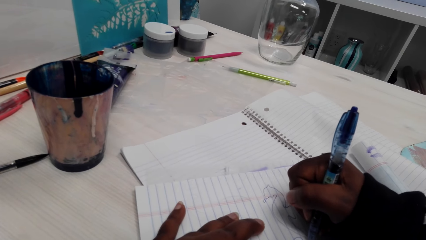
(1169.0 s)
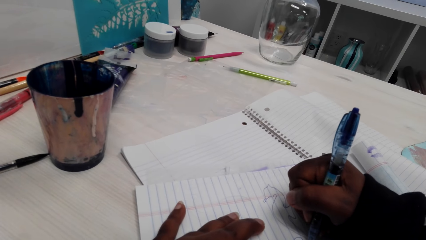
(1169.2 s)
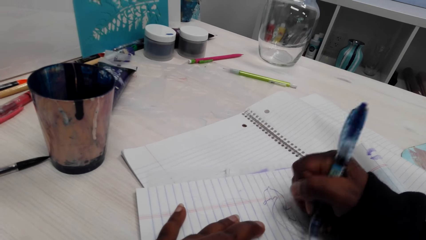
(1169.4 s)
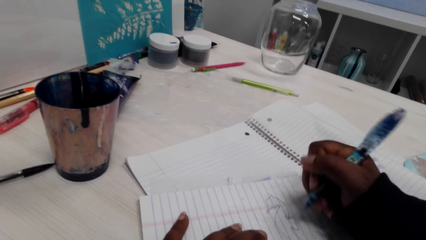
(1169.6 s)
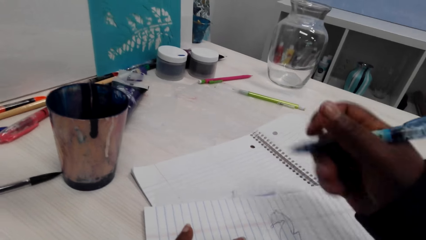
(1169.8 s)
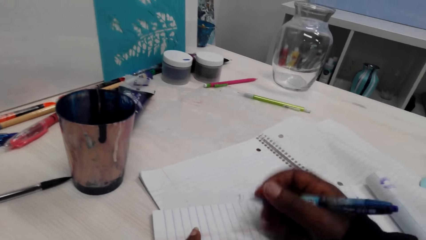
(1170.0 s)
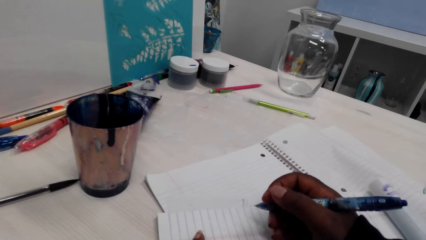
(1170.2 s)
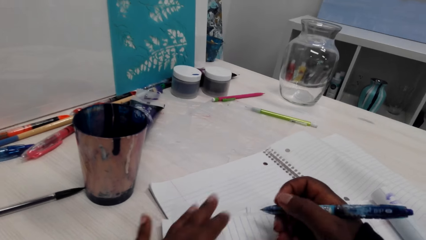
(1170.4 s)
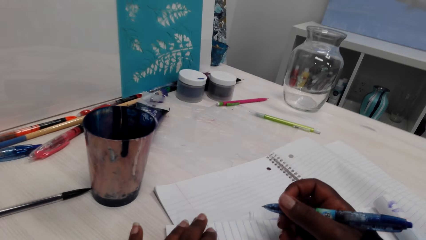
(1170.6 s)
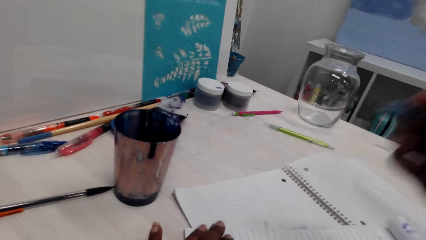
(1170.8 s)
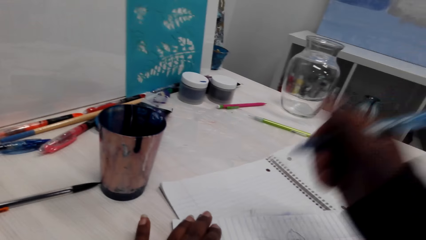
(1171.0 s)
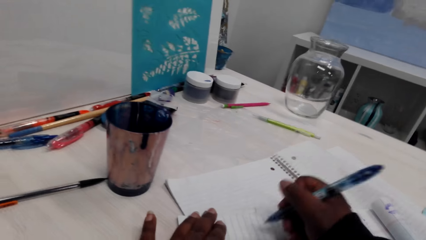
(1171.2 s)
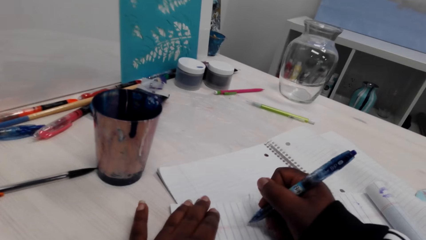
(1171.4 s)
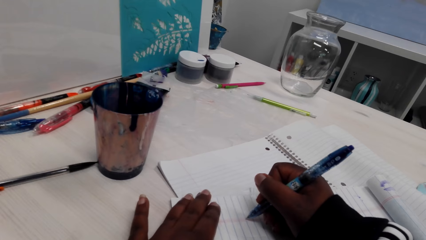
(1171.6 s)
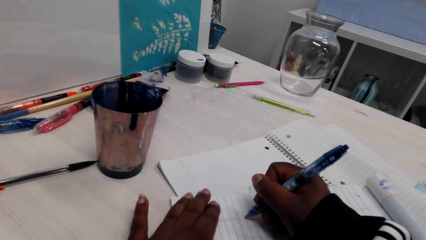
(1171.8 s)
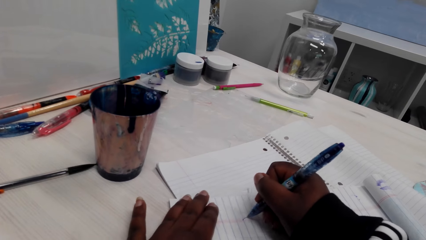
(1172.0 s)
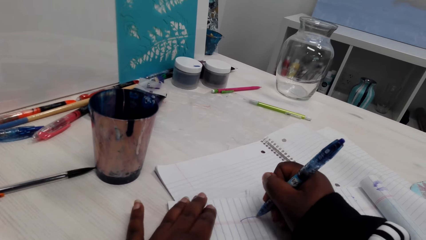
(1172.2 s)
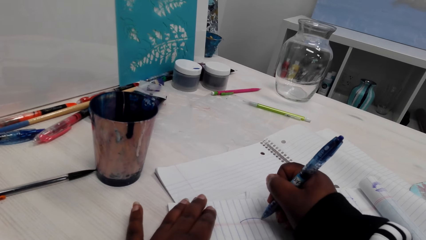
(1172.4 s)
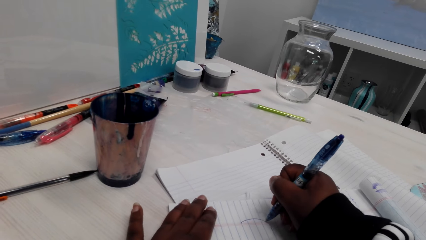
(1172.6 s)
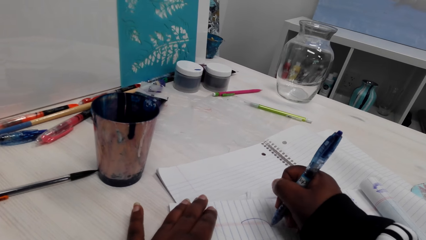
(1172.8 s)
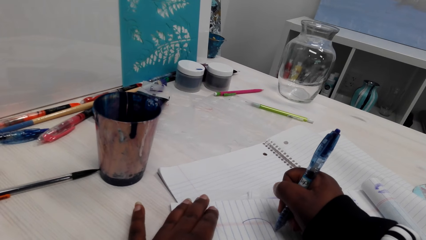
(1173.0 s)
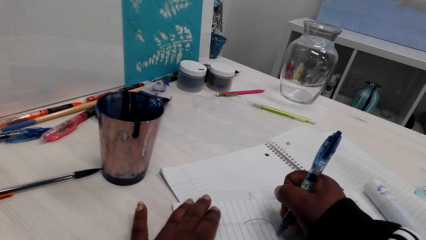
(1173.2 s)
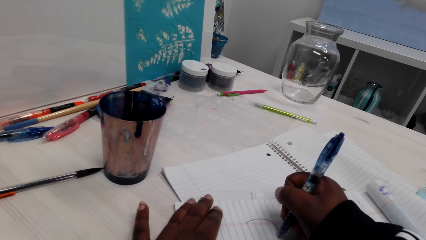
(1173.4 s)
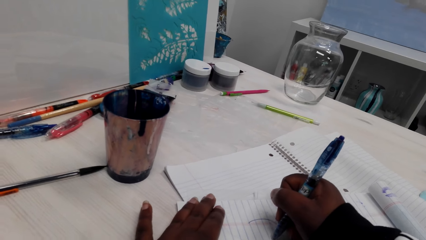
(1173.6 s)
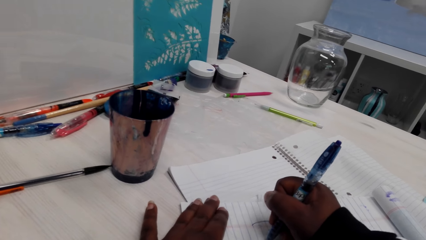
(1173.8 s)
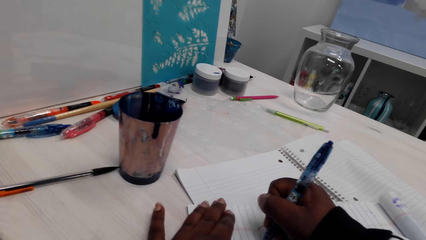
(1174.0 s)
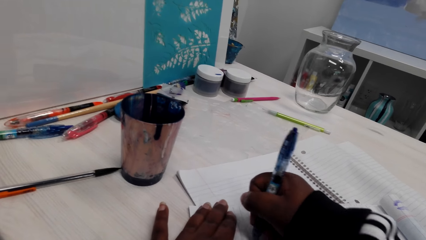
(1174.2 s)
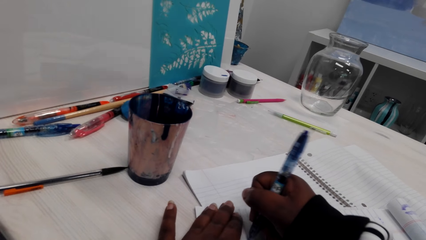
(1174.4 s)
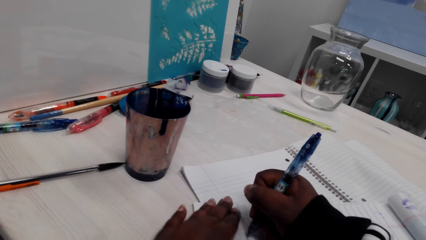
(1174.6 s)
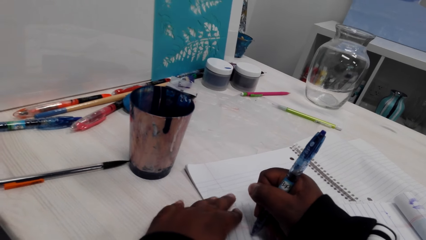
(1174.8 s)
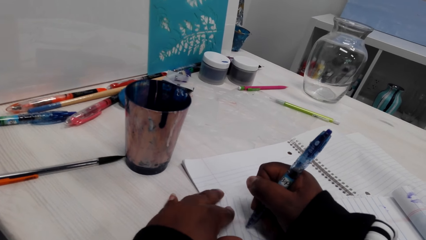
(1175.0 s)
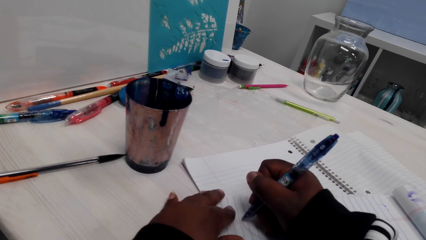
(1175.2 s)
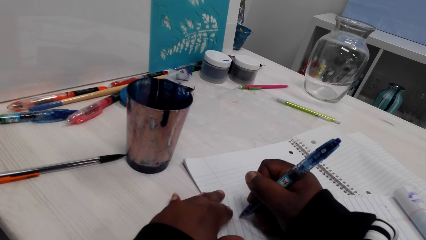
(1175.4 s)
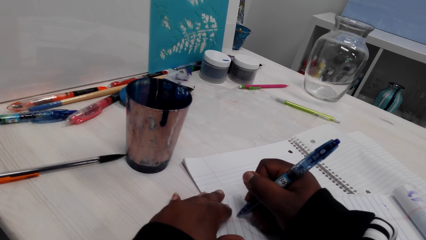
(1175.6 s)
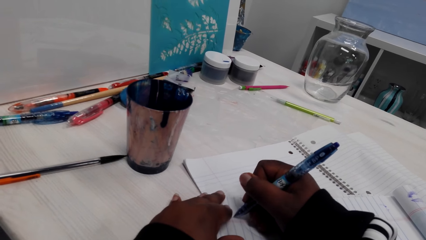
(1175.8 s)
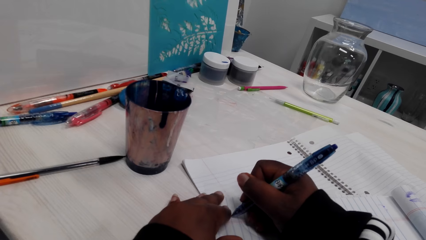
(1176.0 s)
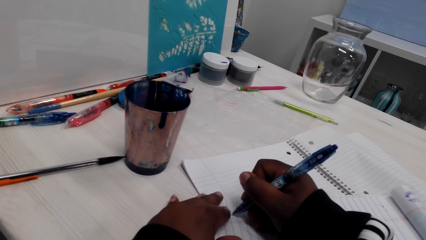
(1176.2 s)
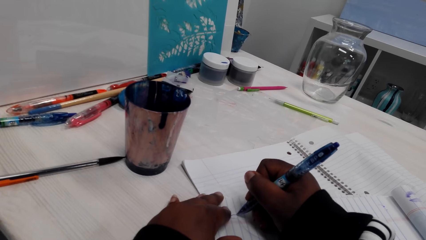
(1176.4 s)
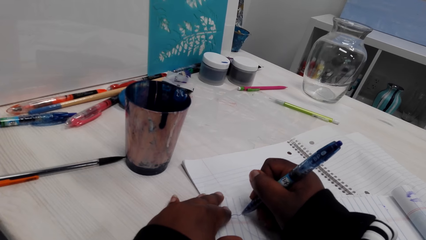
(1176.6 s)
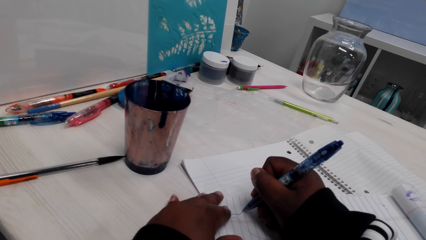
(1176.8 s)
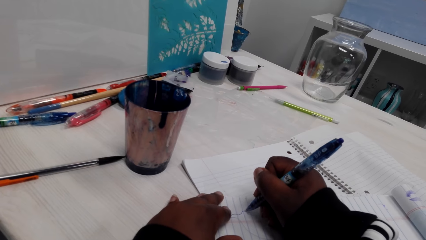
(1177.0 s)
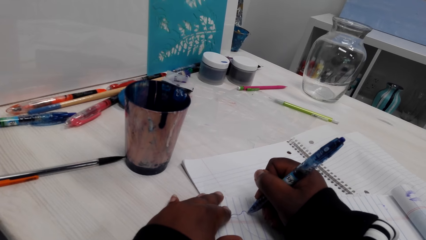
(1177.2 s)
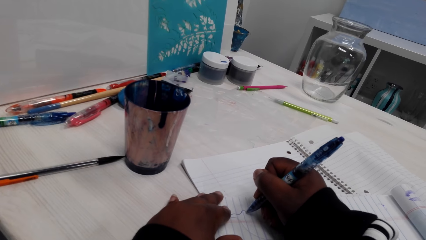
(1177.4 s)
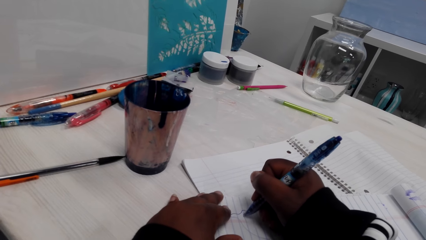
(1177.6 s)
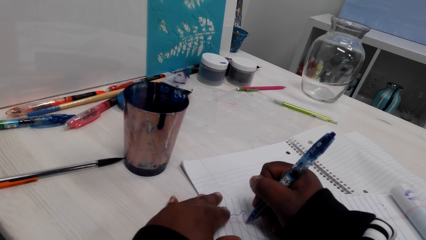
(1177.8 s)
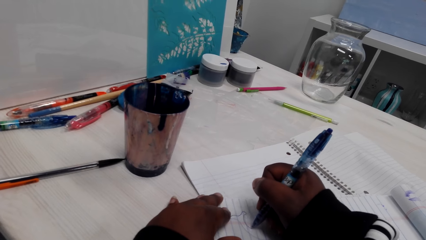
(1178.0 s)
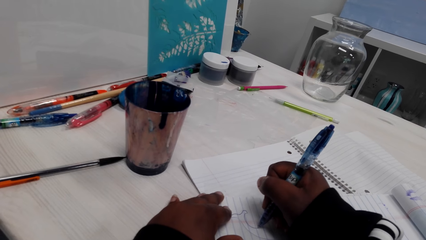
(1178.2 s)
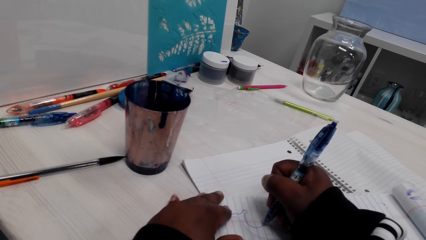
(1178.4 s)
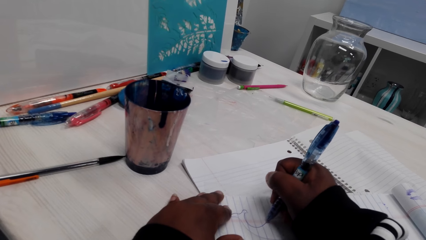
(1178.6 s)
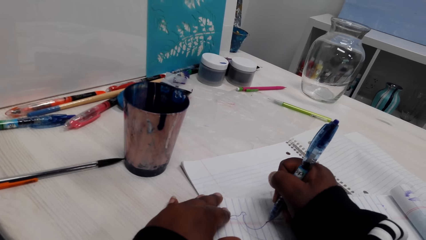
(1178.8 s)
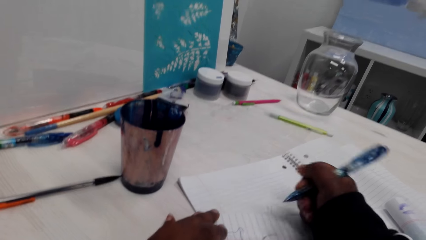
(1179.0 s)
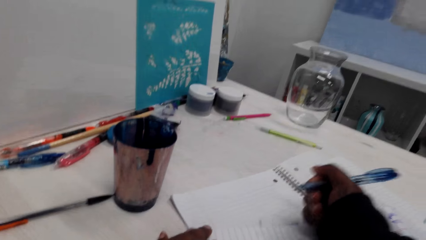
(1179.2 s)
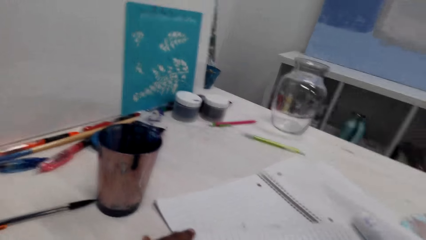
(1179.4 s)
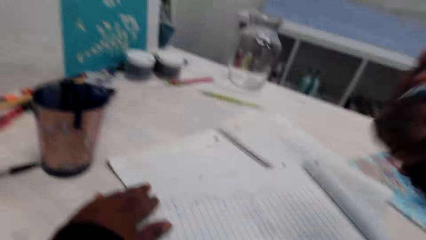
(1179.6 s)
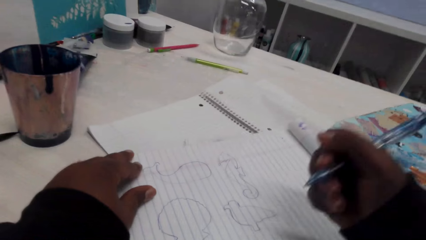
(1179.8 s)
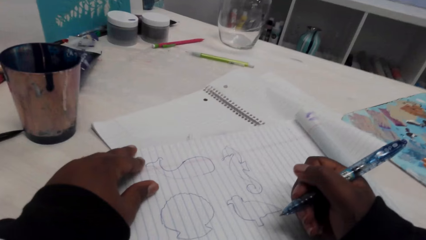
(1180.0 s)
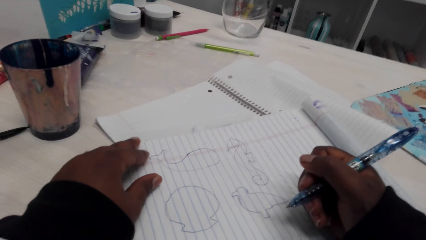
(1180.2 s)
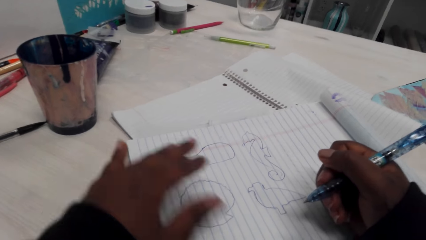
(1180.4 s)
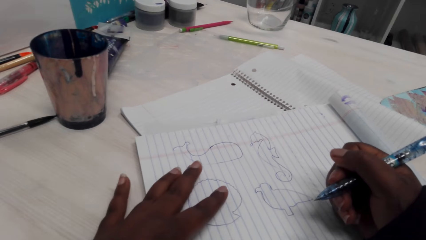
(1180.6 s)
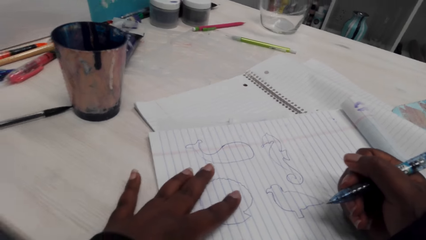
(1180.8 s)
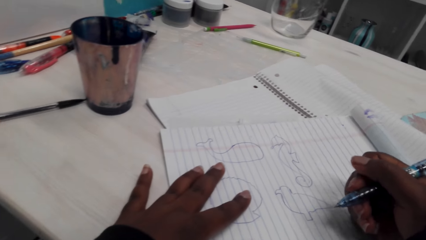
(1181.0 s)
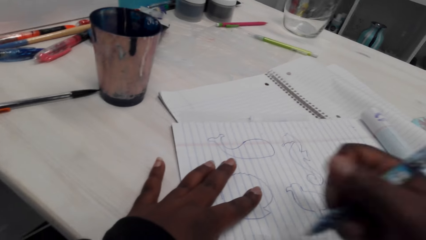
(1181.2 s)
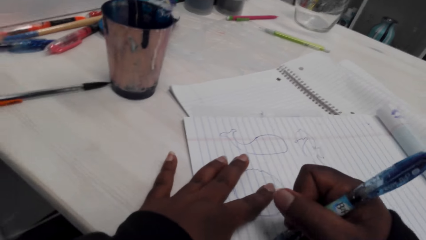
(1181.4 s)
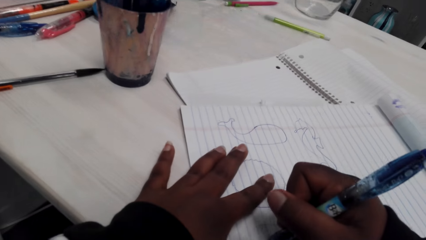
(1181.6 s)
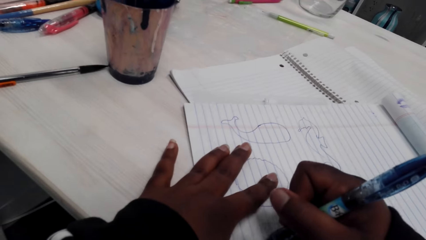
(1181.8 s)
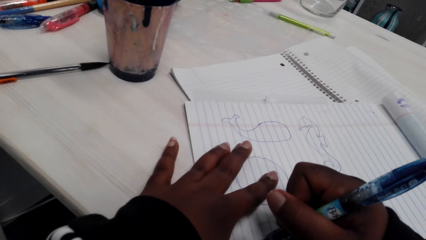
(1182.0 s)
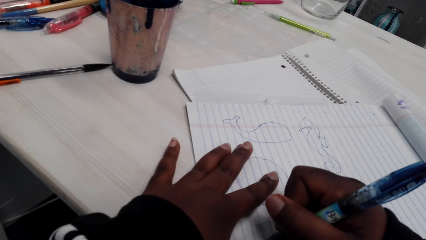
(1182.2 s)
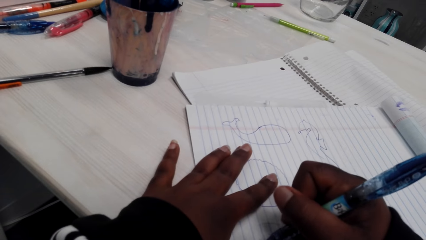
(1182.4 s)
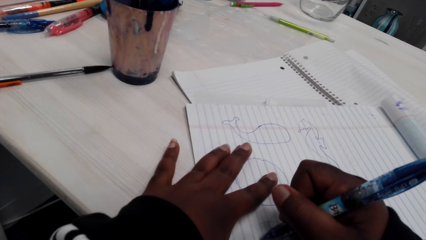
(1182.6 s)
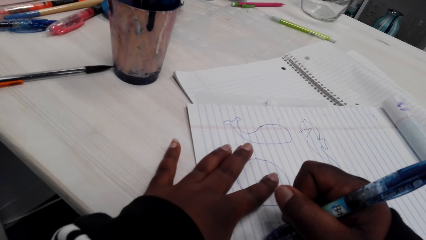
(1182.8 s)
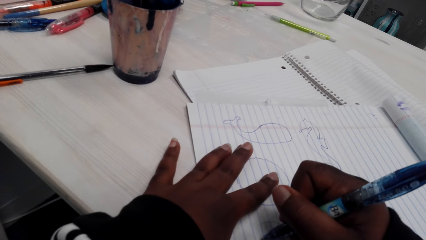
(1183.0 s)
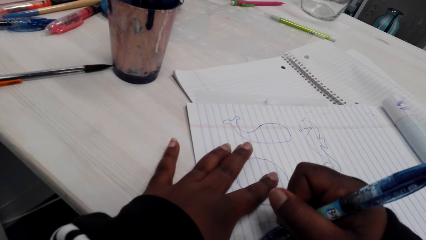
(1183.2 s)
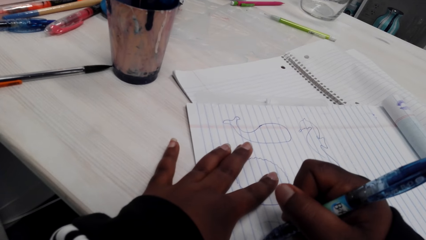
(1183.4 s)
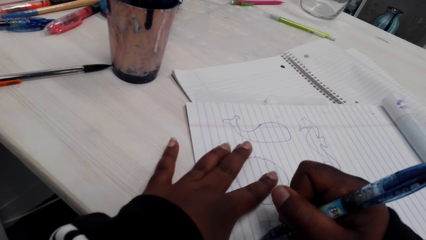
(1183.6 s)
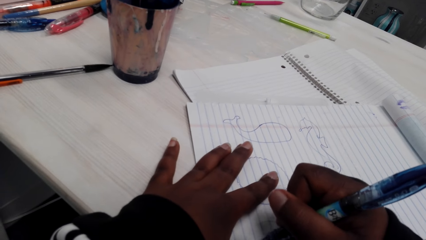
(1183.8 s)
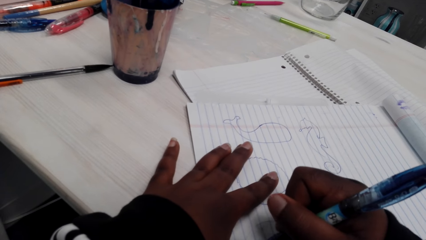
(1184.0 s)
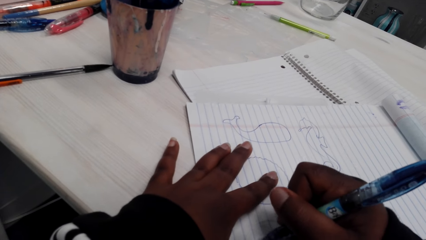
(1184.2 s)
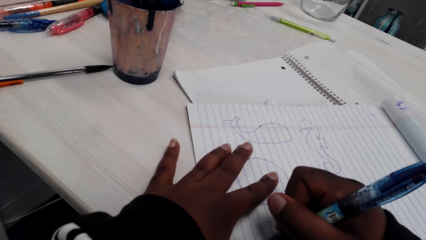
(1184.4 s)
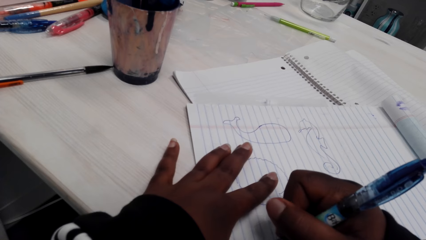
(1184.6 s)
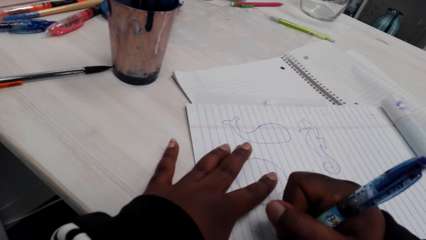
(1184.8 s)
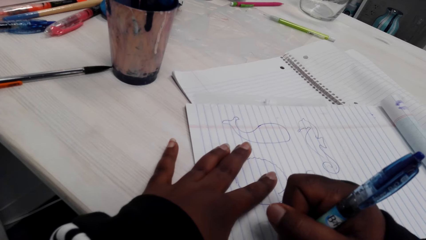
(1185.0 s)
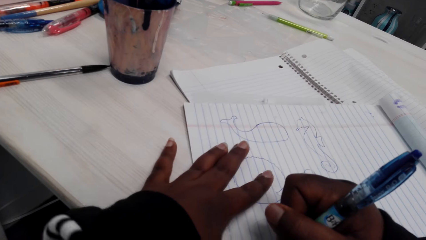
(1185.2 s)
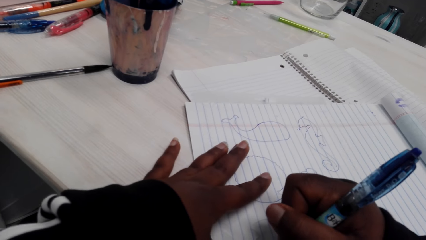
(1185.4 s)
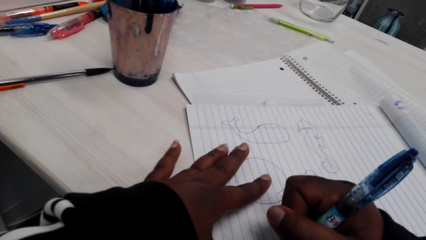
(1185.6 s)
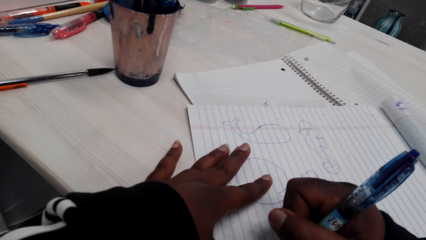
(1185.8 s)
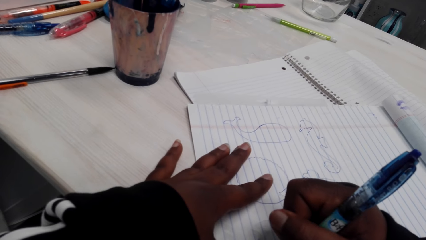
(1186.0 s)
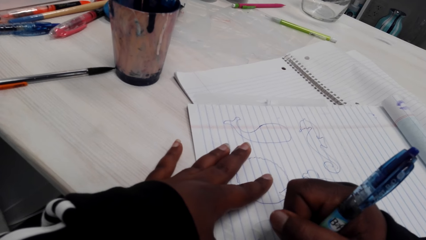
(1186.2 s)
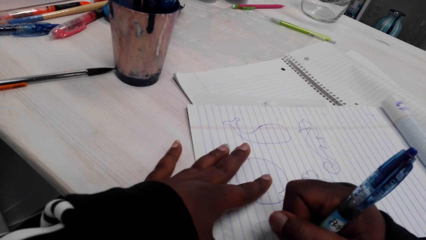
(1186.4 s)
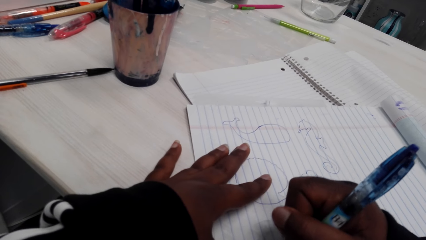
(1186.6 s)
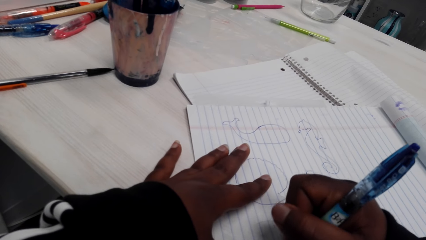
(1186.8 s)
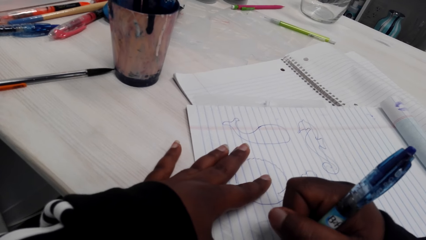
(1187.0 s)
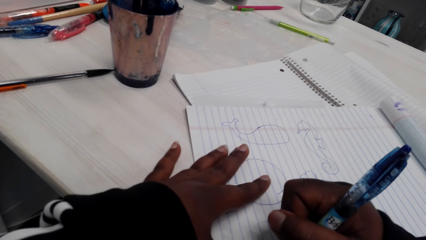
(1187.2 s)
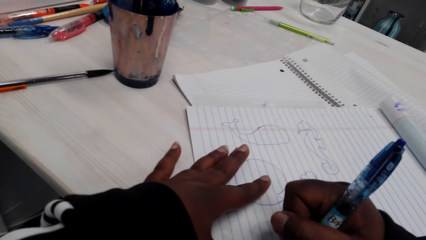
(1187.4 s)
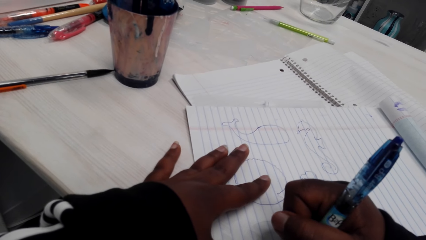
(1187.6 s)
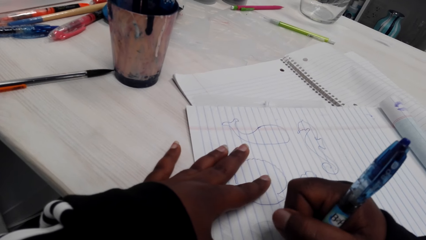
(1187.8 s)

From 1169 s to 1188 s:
The camera wearer adjusts the pen. They draw a picture with the pen. They adjust the pen. They draw a picture with the pen.
